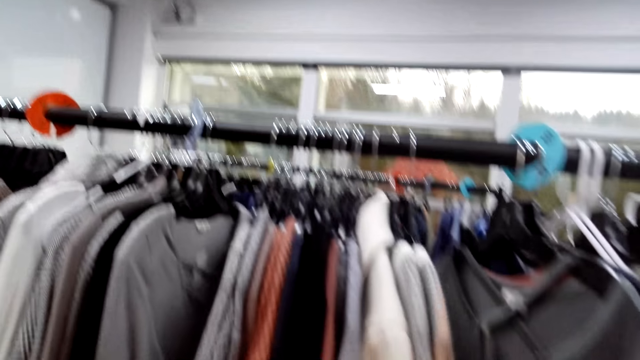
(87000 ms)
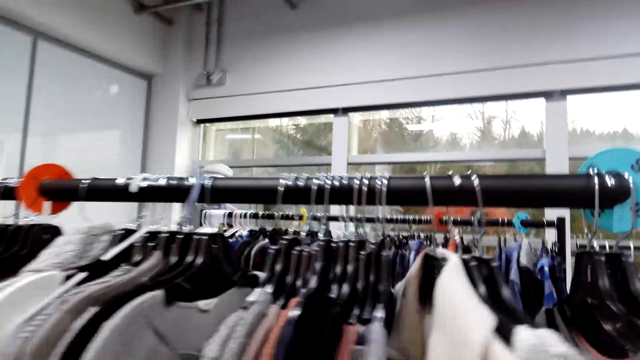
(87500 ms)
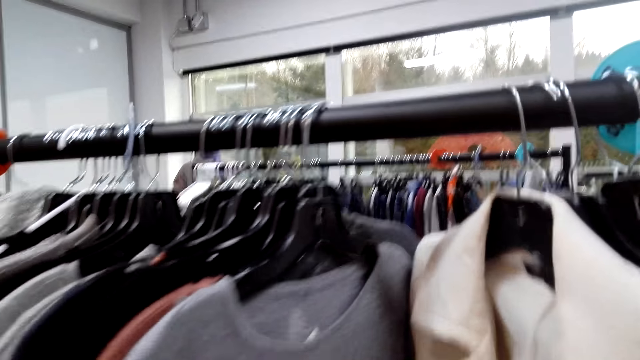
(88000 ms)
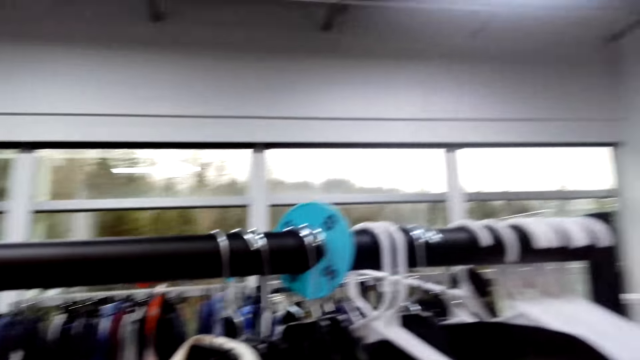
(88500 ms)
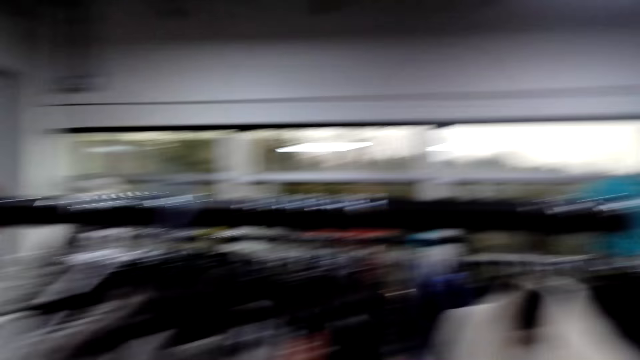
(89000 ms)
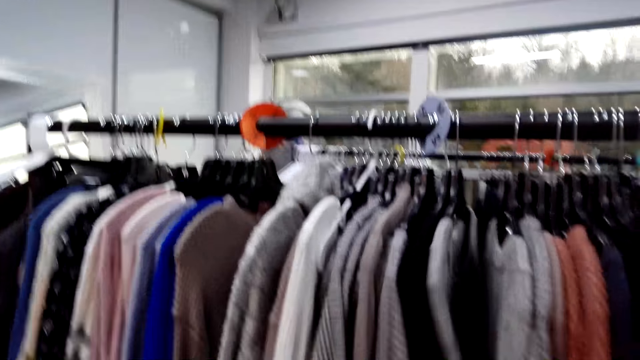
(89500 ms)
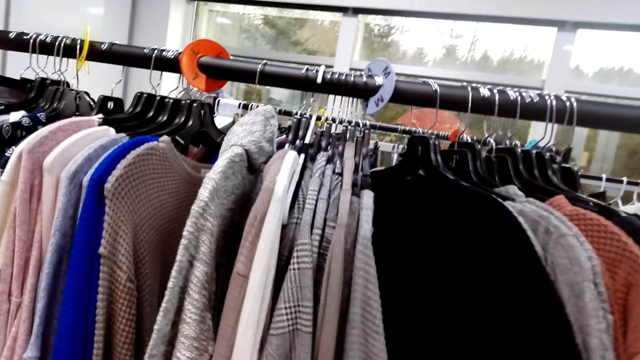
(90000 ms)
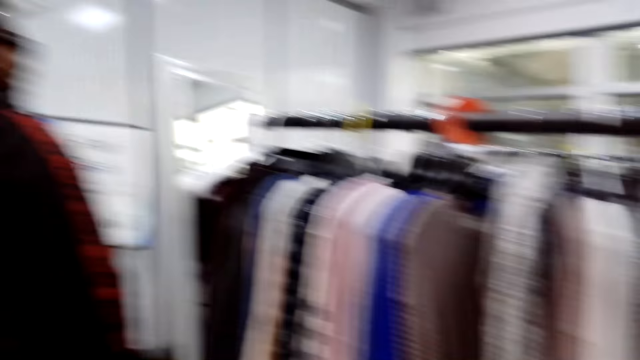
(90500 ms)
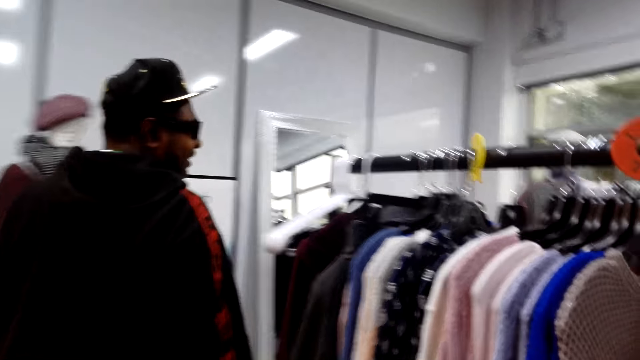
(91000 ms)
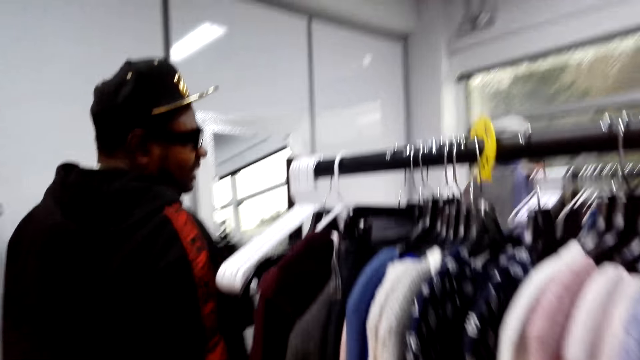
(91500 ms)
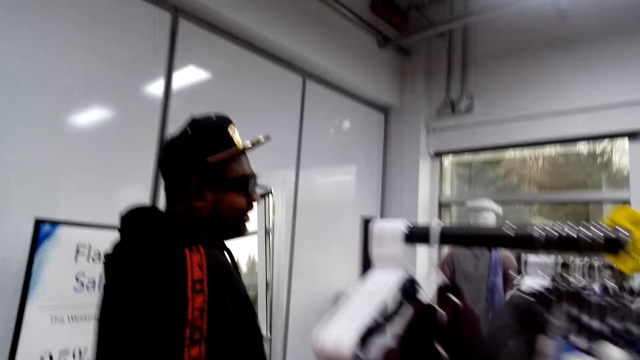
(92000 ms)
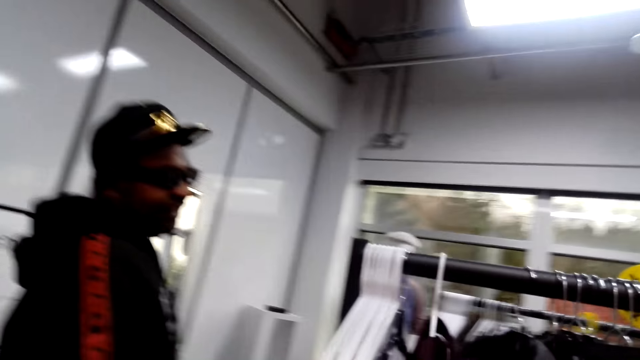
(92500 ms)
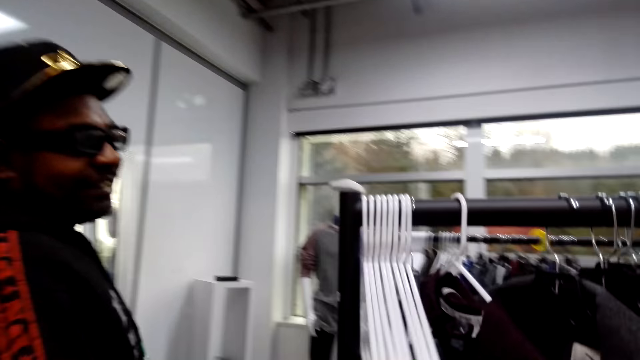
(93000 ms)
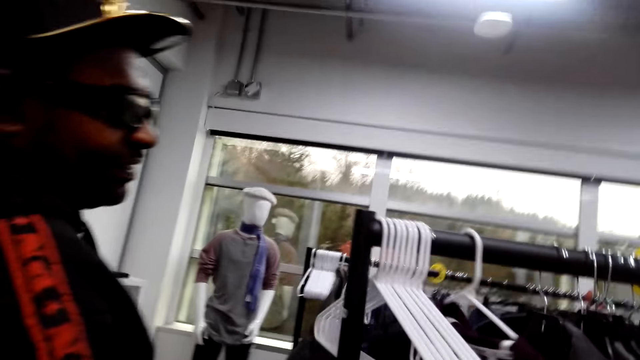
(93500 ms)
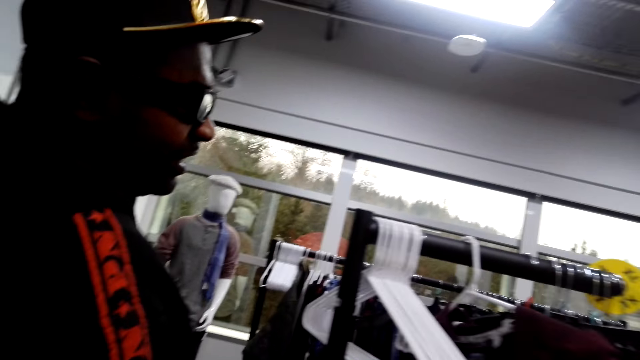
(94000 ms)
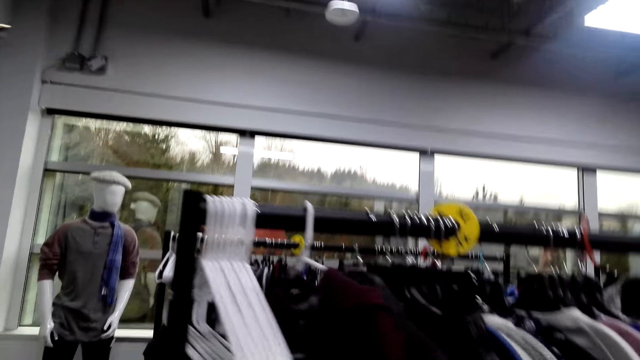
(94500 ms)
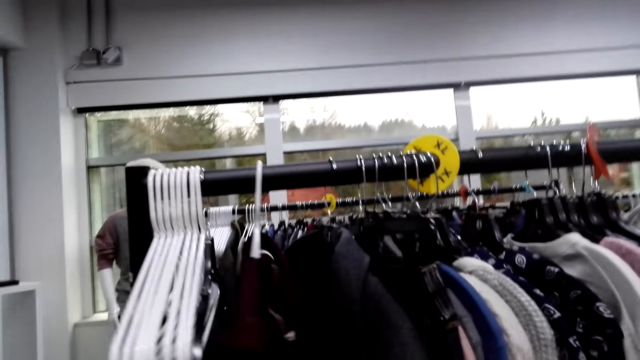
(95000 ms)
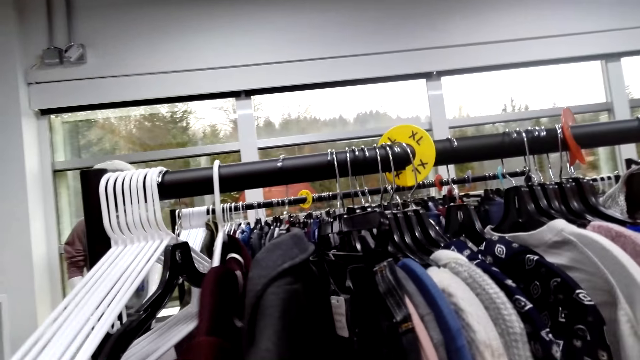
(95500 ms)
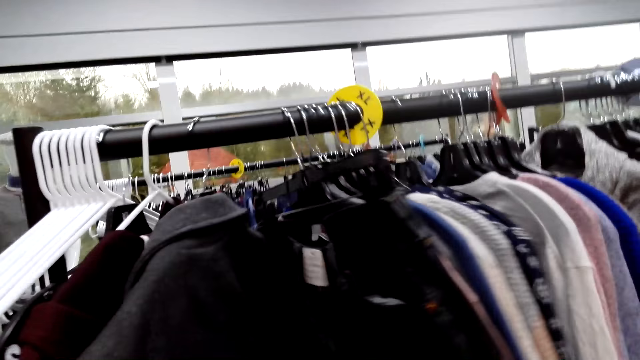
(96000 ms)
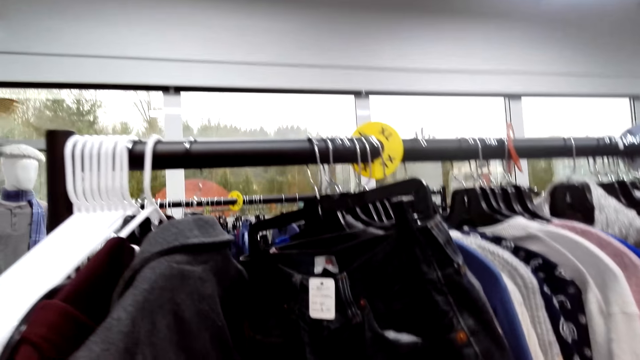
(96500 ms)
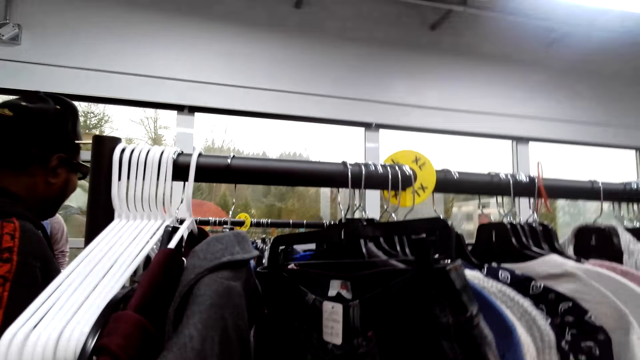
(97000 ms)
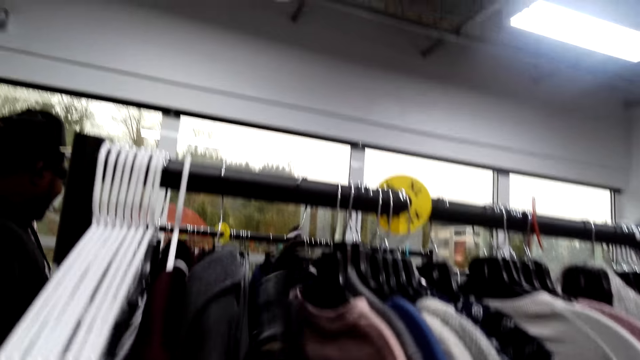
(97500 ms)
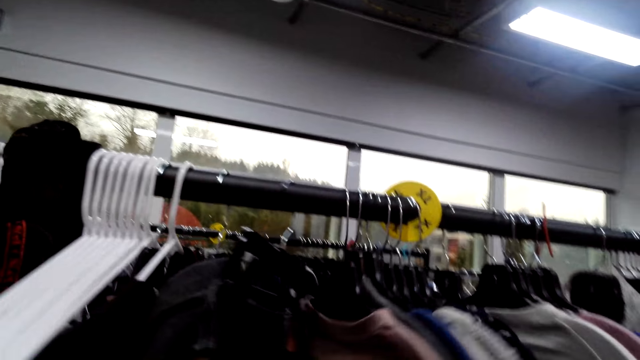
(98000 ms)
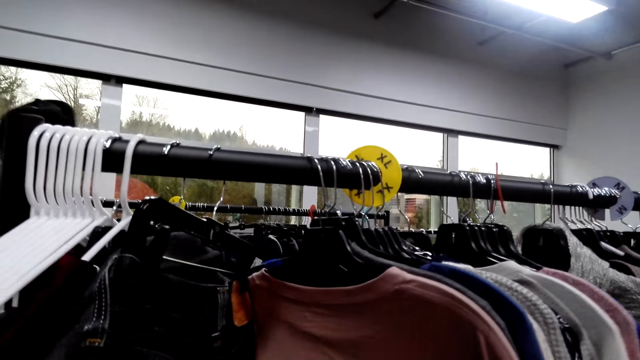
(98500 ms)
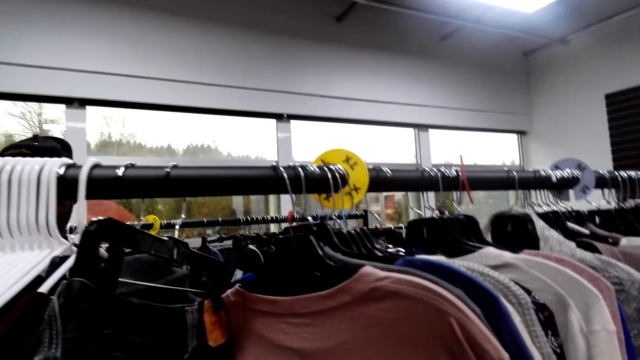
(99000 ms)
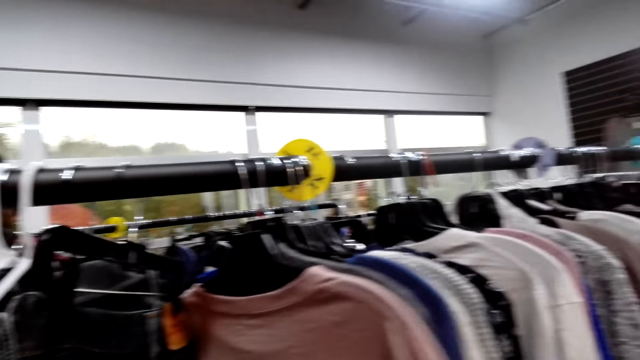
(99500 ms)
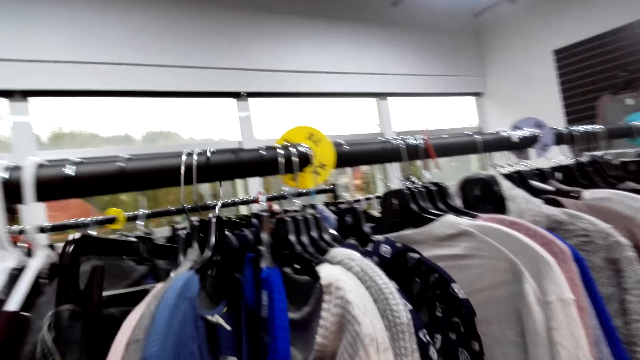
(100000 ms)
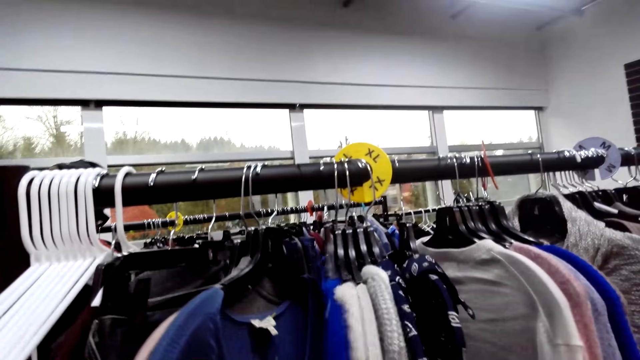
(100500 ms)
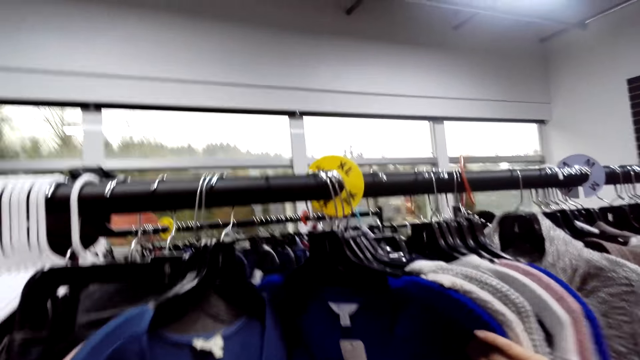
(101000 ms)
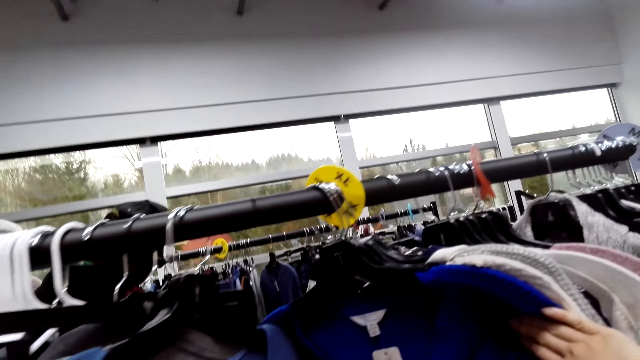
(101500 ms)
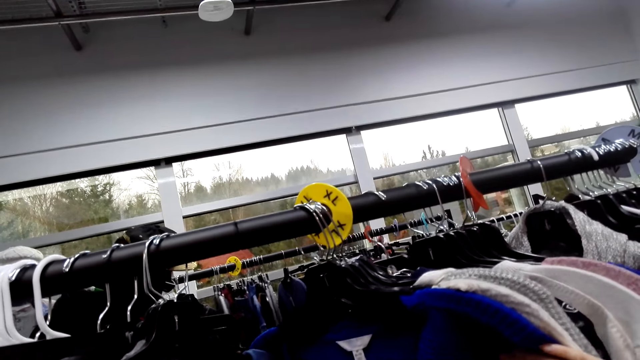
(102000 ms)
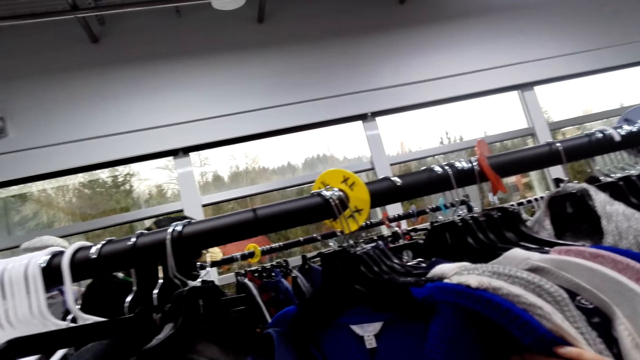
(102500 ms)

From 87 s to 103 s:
The camera wearer converses with a man and touches clothes. Another man walks in the shop. A woman selects the shirt on the rack while she converses with a third man and the second man. The woman selects the shirt on the rack.

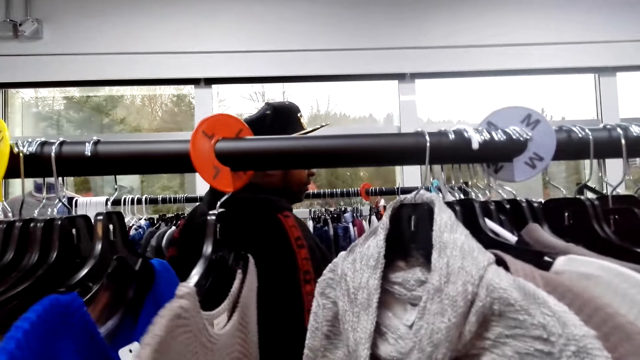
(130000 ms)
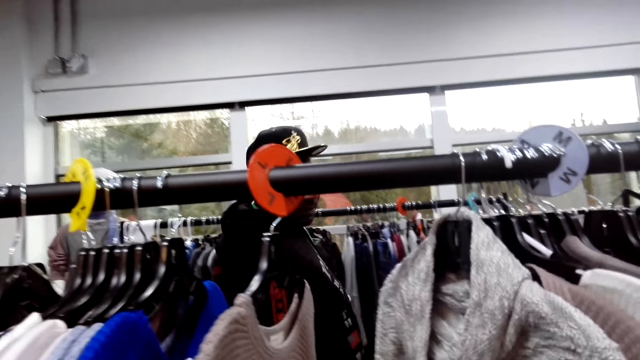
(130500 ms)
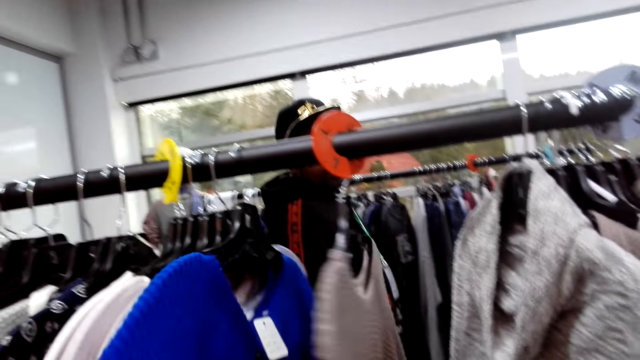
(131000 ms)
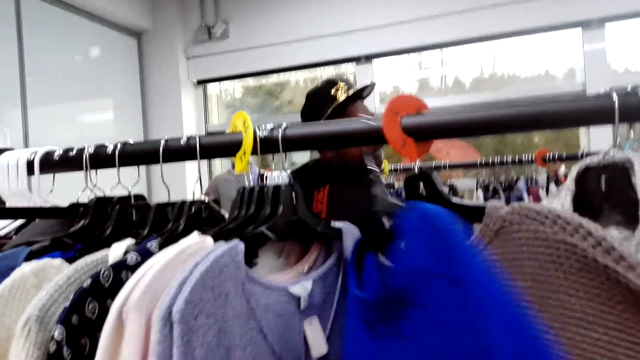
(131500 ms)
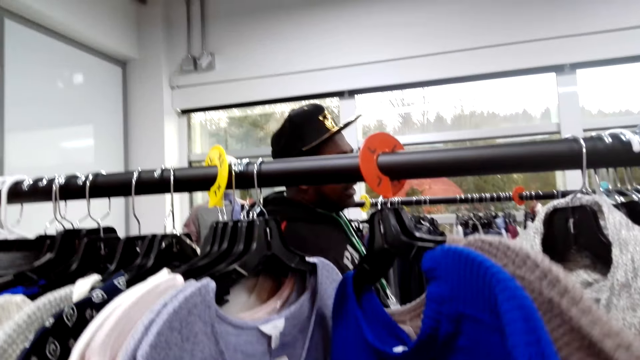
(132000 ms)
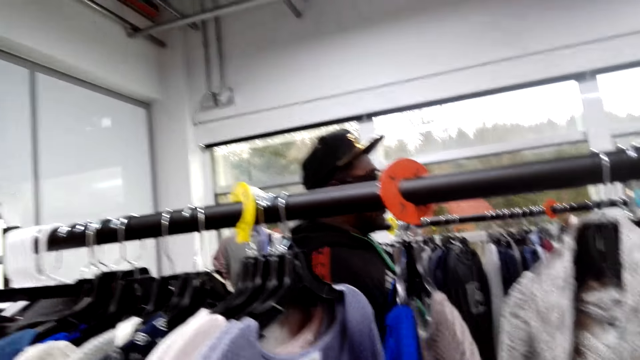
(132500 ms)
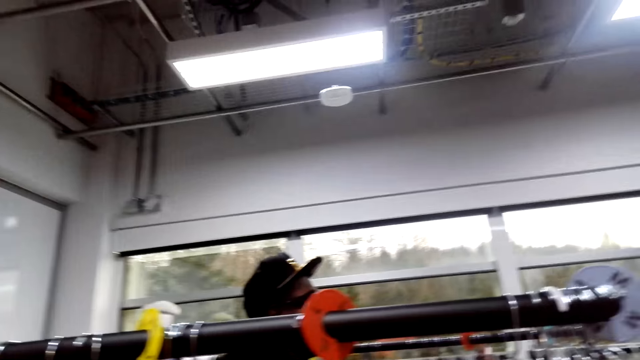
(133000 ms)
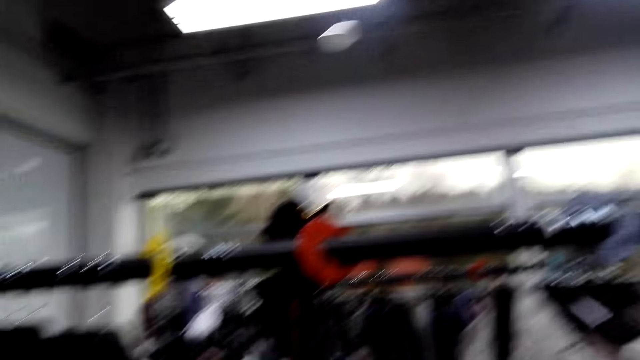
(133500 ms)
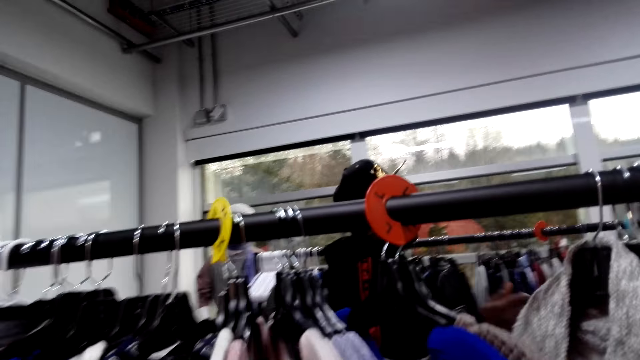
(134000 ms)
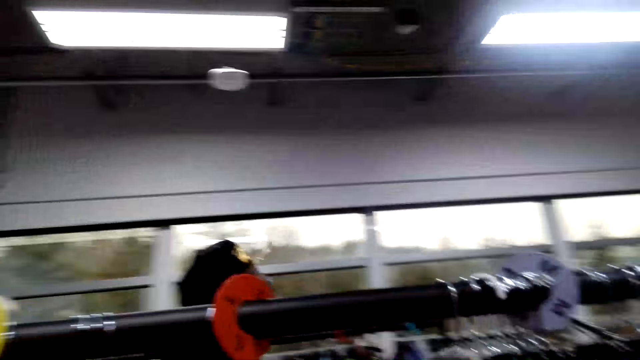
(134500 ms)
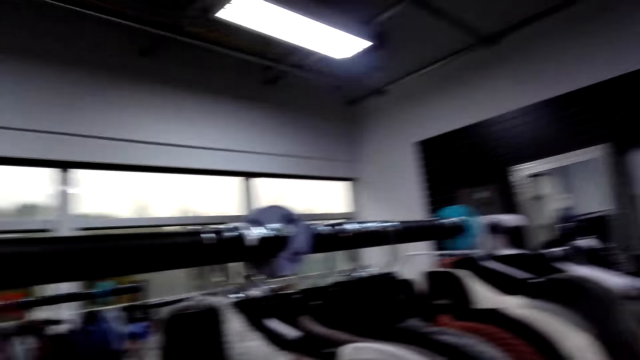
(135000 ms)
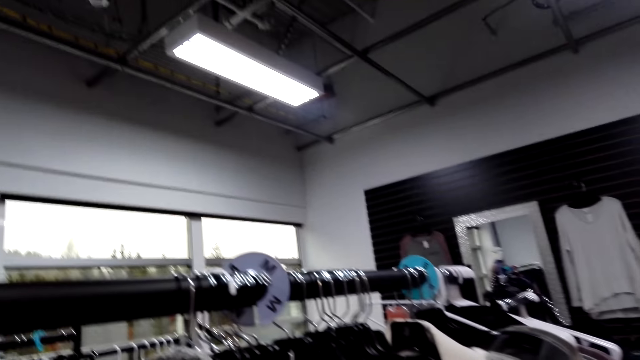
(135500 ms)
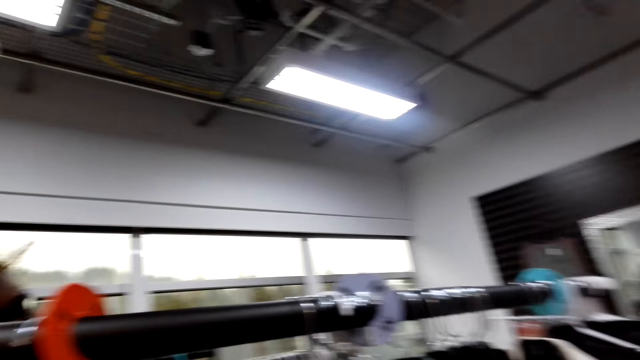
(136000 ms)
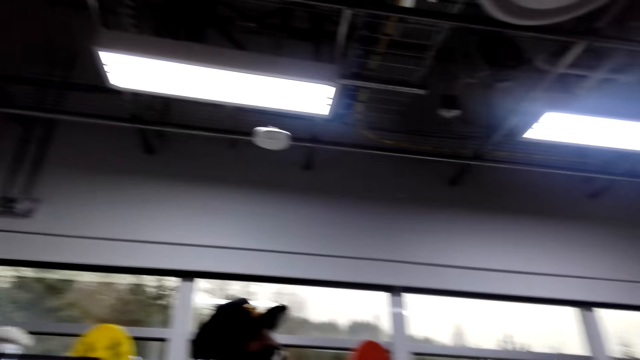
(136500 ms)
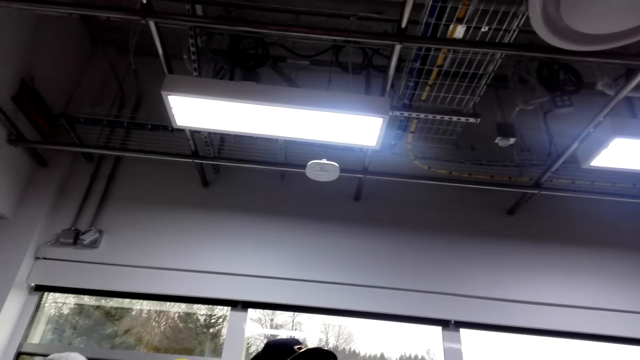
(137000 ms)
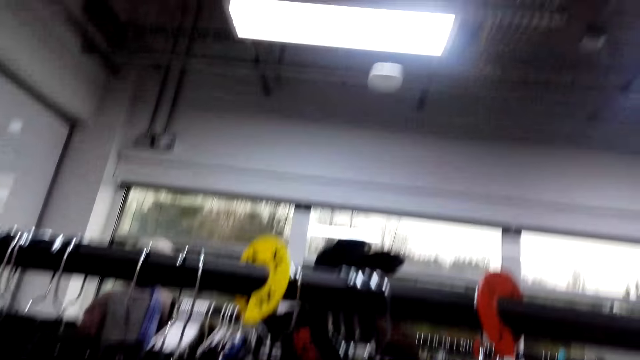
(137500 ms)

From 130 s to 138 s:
A man looks back. A woman selects the shirt on the rack while she converses with another man and a third man. The camera wearer converses with the first man and touches clothes.
